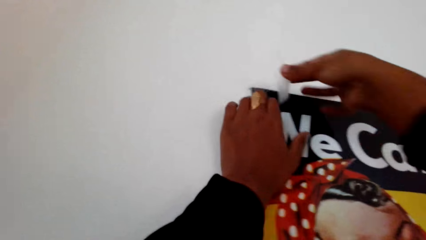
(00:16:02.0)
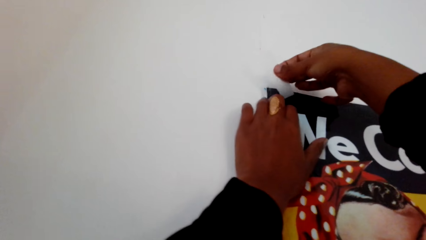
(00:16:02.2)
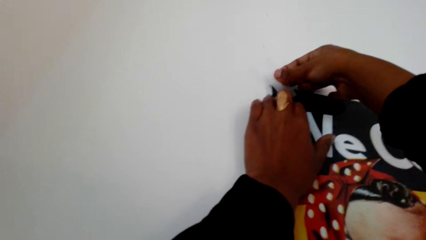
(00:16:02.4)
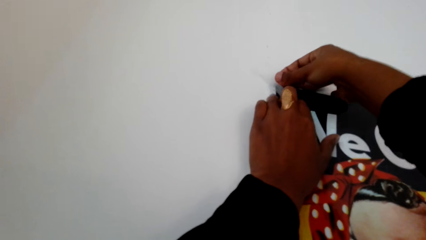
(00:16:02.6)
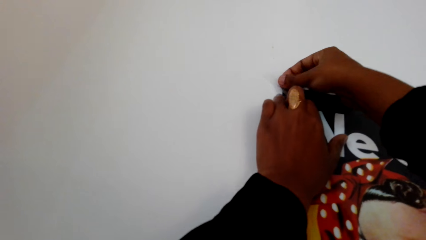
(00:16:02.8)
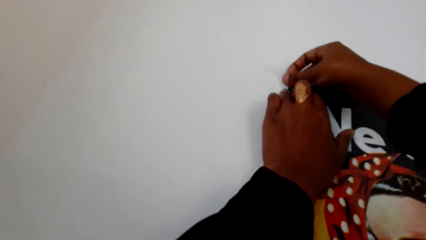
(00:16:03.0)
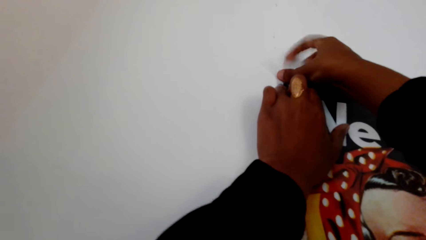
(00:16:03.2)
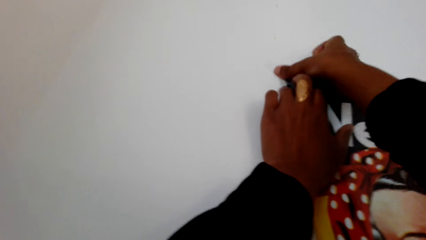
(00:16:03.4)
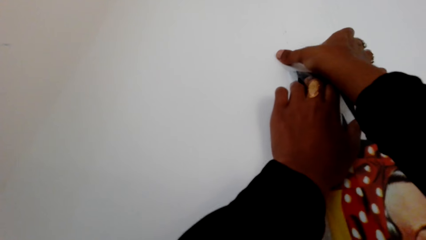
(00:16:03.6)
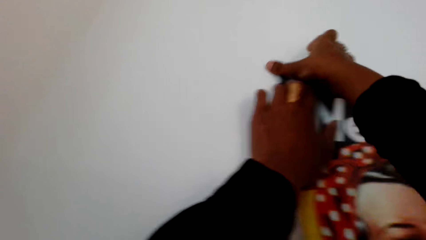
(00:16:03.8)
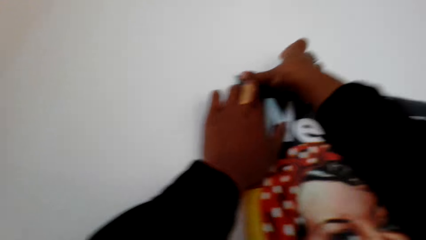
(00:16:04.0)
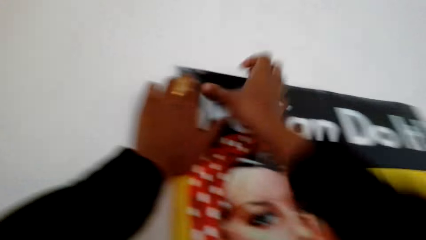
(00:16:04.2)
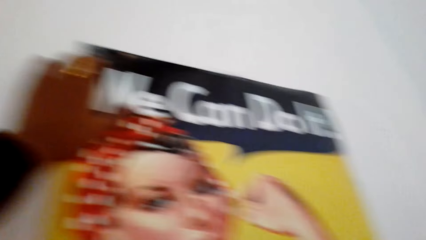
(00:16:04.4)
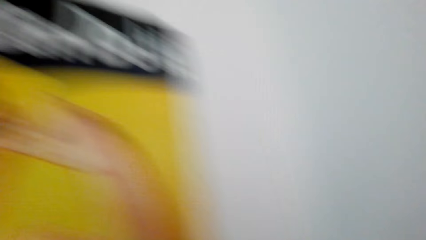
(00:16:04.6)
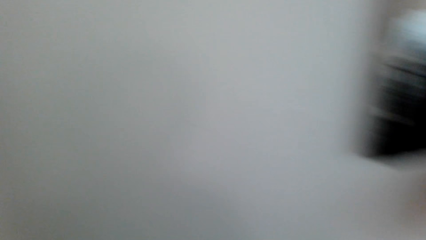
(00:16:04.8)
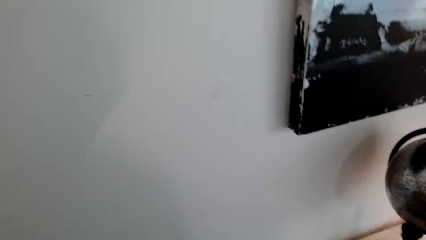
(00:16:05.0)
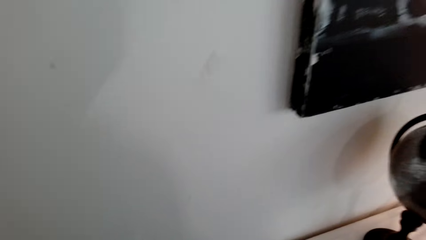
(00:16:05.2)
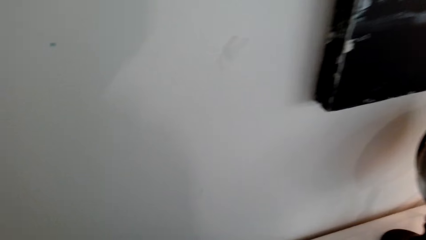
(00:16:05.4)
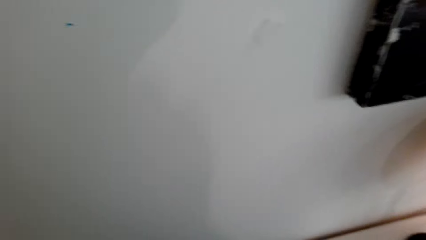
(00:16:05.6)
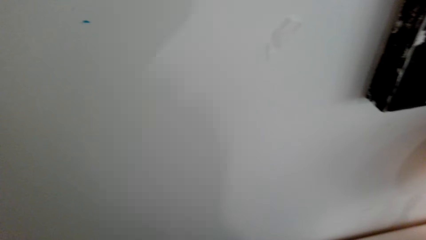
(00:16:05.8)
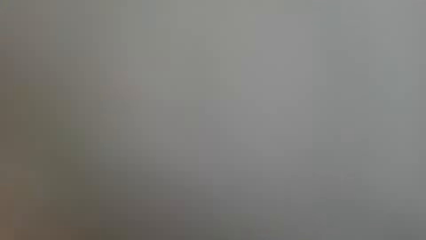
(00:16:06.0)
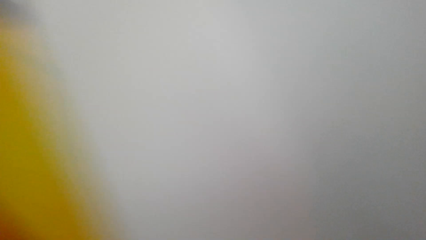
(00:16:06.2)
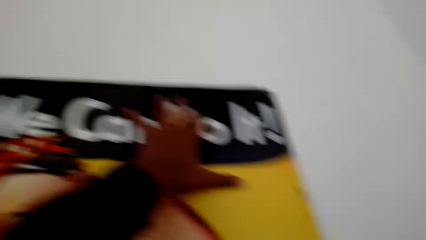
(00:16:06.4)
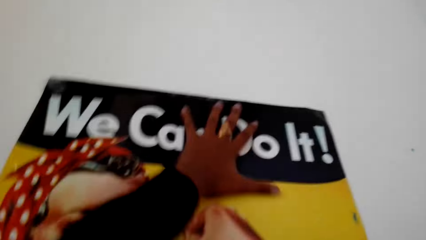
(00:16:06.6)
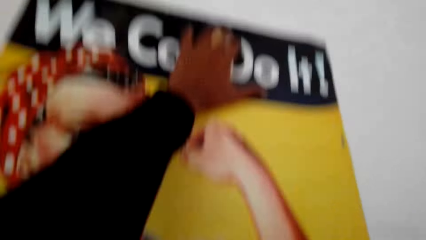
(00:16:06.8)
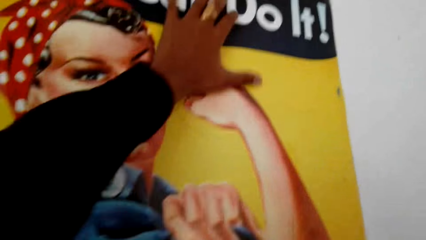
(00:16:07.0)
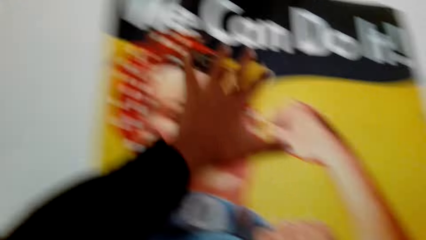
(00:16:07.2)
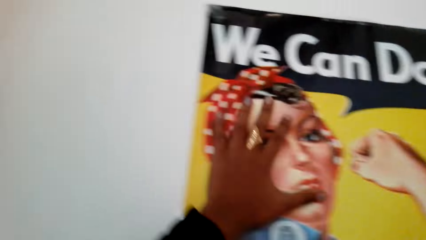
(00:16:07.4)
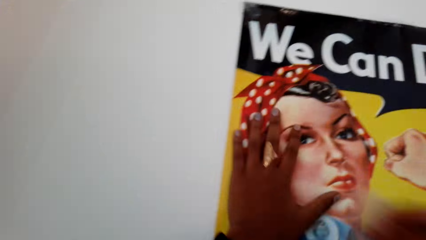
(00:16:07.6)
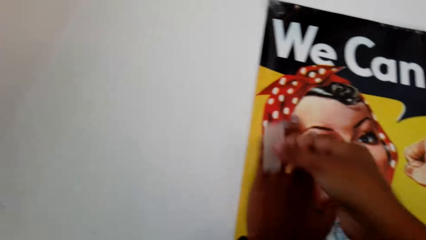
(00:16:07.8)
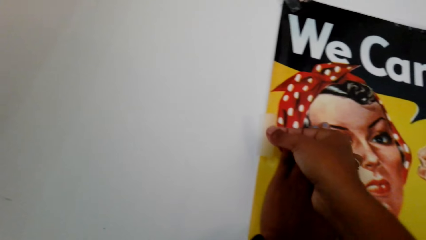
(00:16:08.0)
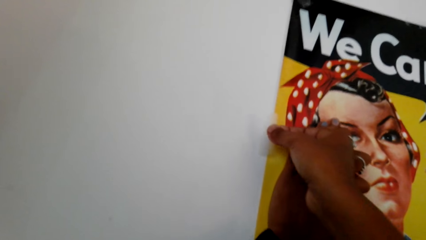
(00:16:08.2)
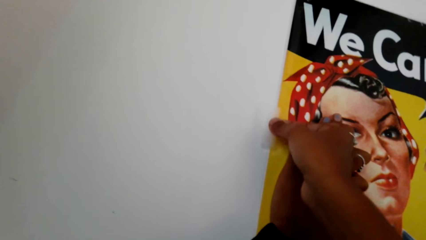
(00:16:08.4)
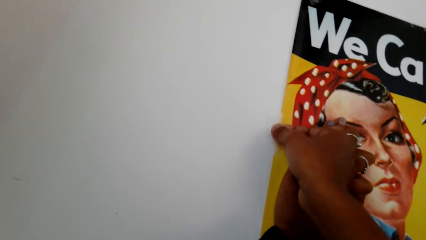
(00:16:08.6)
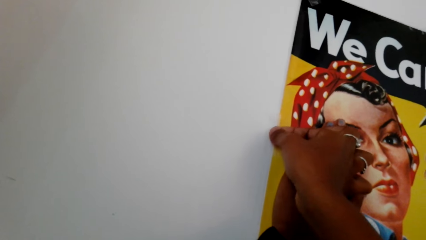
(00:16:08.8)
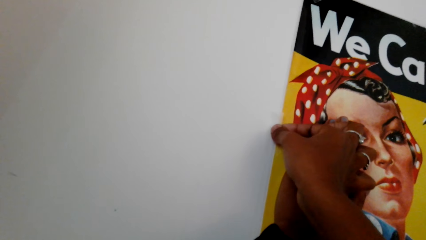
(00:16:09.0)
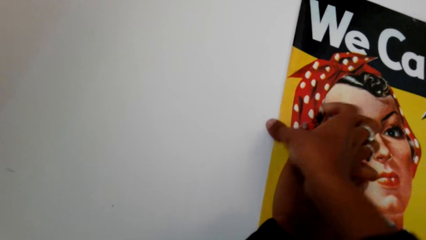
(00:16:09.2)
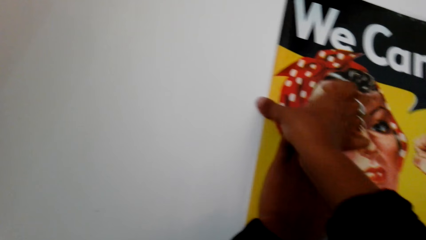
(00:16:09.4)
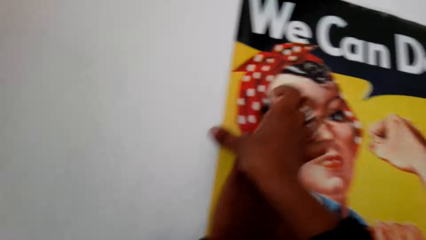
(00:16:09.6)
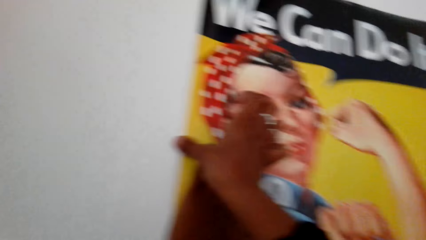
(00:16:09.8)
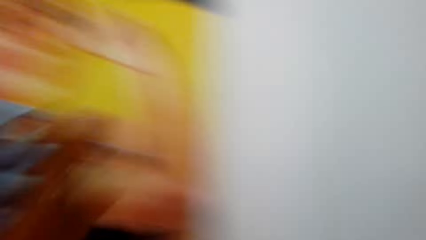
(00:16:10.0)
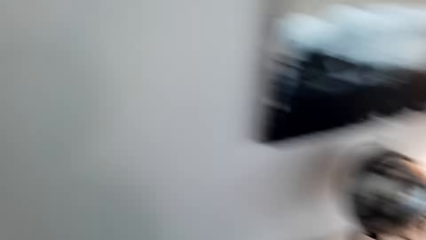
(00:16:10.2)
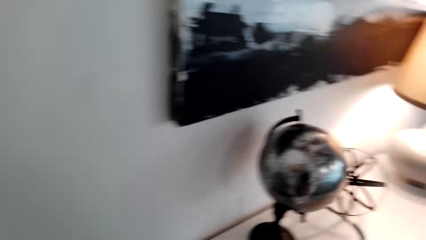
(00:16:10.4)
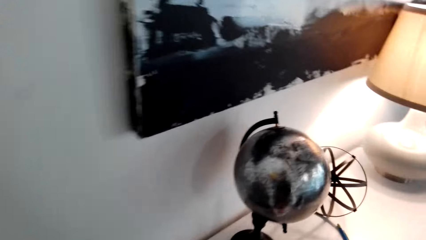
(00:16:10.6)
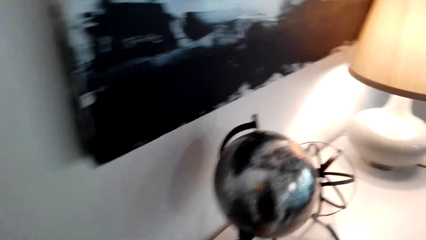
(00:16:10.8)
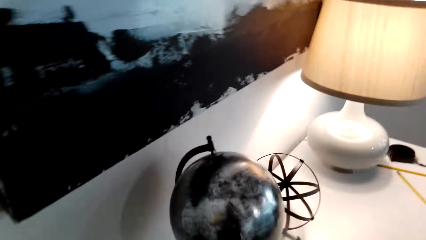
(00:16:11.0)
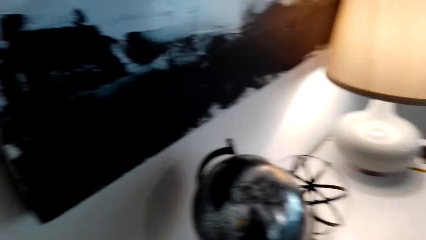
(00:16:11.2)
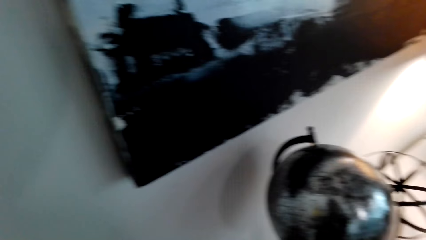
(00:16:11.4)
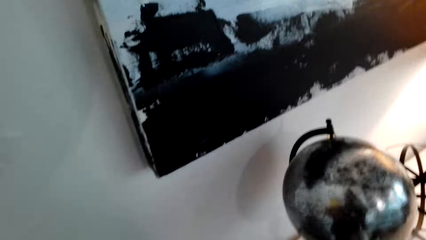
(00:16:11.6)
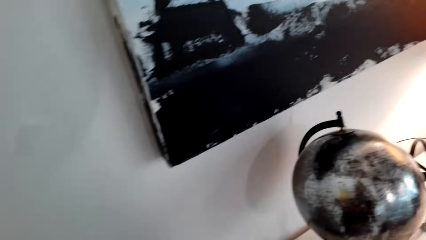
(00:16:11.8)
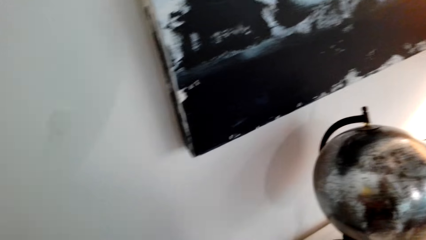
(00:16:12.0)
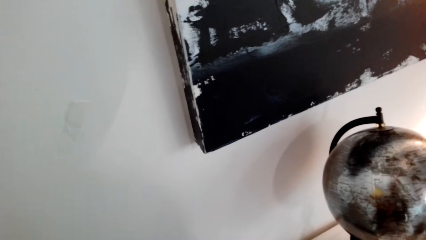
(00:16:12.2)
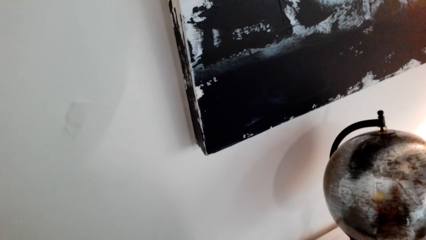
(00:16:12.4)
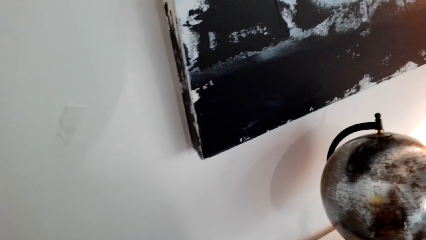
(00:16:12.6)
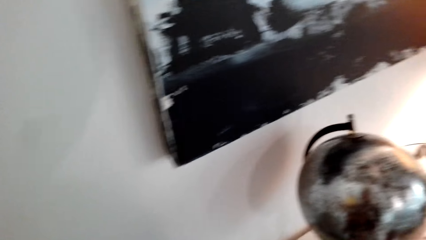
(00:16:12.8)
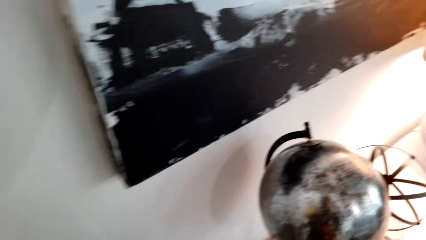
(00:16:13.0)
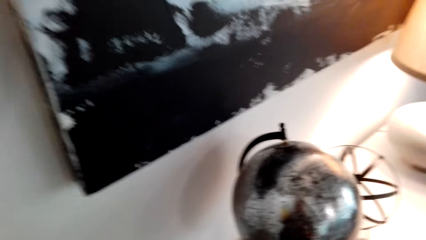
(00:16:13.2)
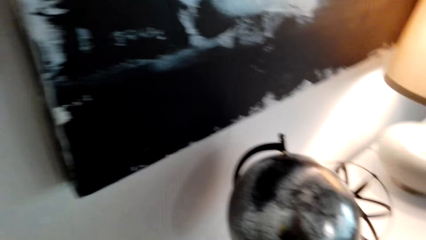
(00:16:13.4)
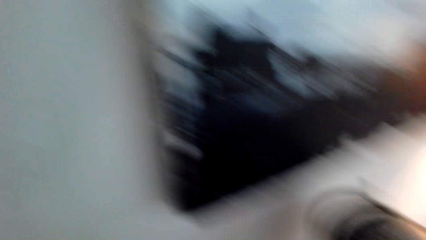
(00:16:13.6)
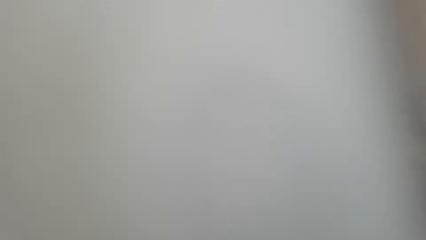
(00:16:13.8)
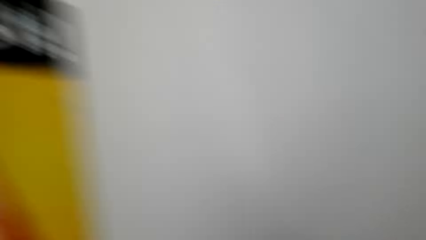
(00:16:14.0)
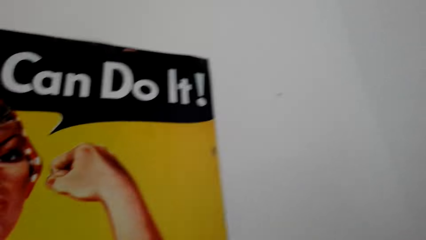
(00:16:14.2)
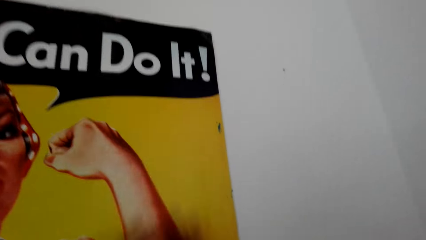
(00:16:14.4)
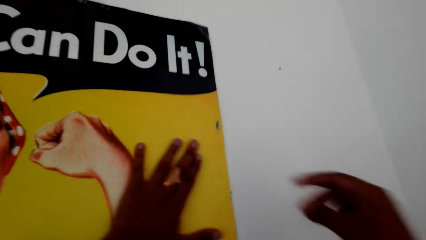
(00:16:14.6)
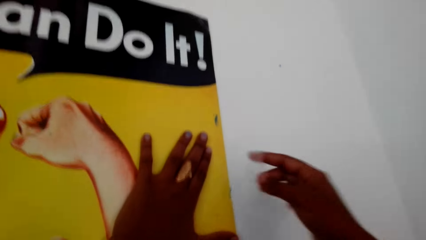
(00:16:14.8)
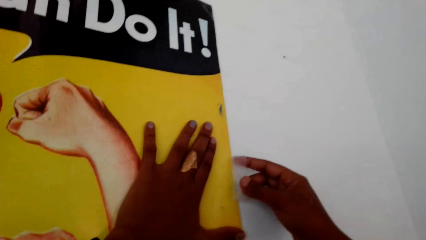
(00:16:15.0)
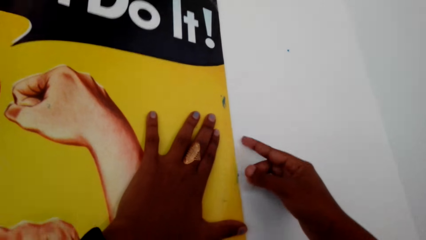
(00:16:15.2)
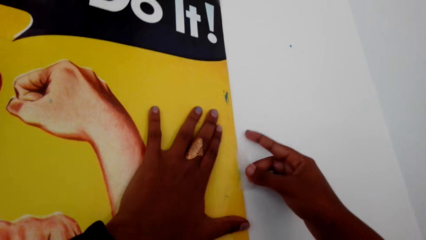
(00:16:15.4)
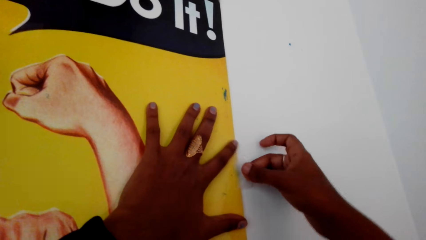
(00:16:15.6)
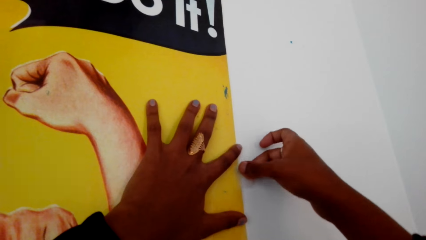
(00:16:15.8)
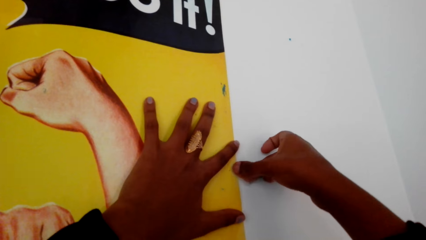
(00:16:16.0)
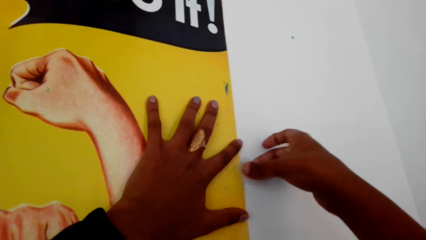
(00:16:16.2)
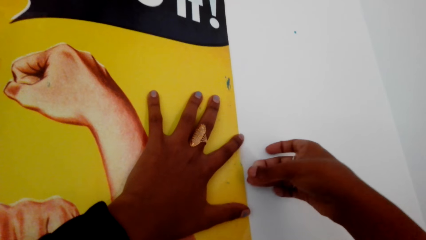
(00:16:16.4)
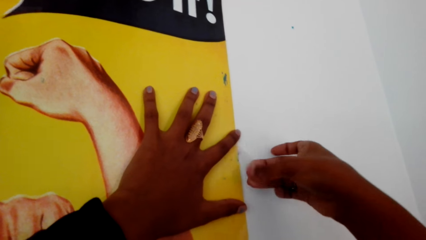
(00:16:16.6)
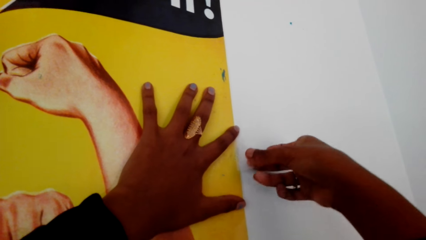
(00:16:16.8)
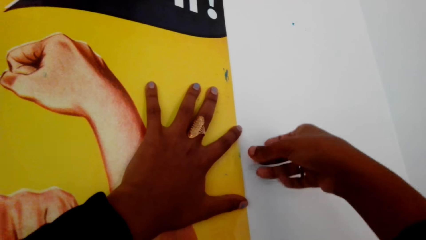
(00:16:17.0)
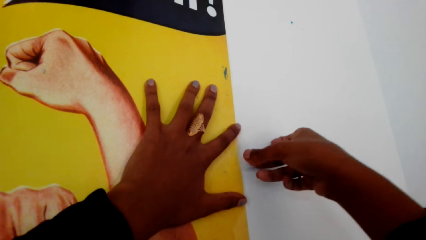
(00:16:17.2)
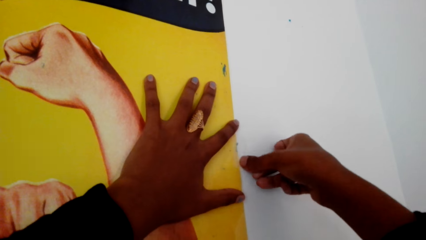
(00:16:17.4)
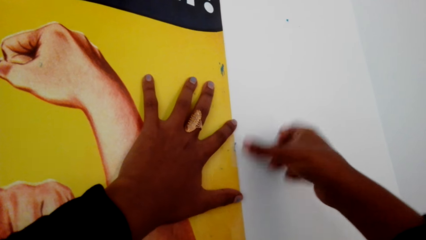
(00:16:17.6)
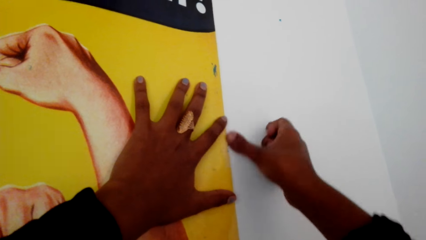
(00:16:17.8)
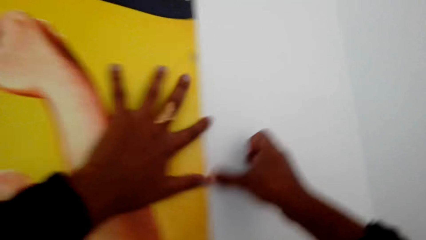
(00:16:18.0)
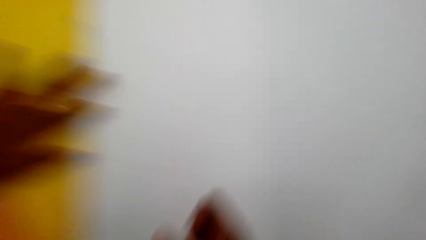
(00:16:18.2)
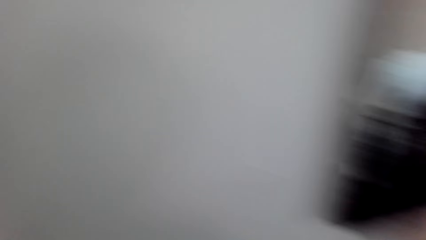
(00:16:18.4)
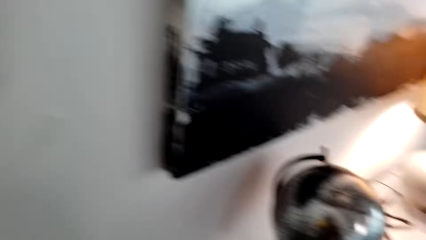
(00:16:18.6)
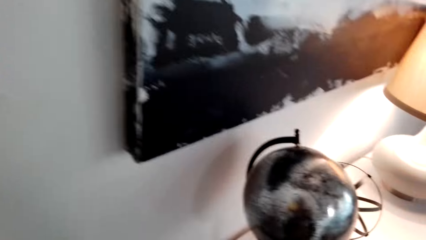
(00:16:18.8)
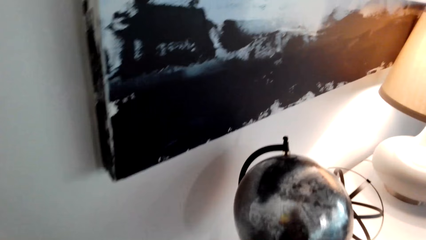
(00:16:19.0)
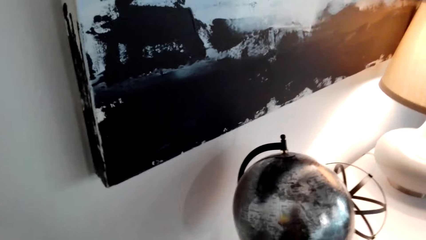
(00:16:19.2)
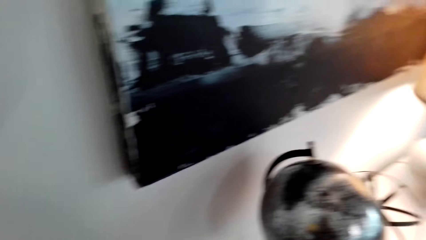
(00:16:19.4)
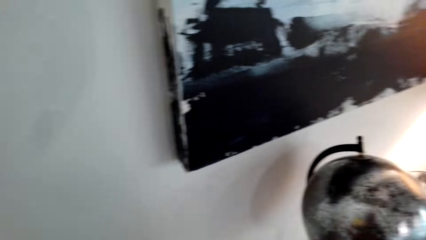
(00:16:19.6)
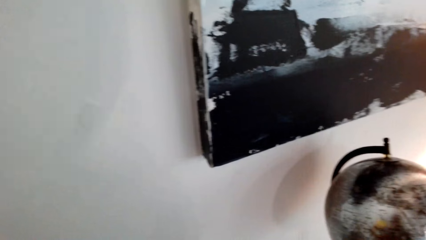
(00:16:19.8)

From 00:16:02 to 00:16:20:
The camera wearer places a masking tape on the poster or picture on the wall. They move a hand along the picture. They place a masking tape on the poster on the wall. They hold the picture. They place a masking tape on the poster on the wall.
